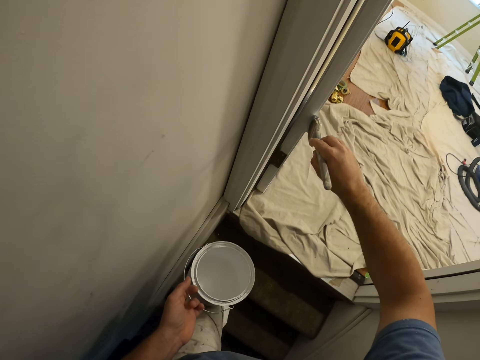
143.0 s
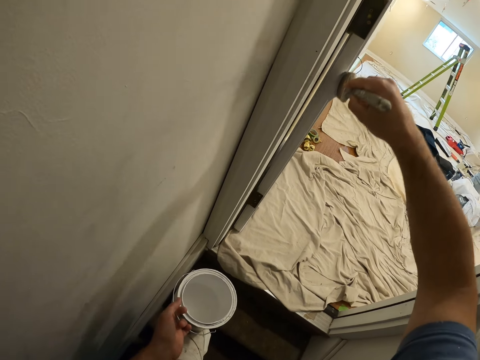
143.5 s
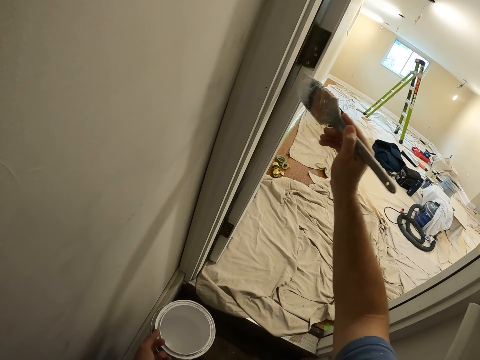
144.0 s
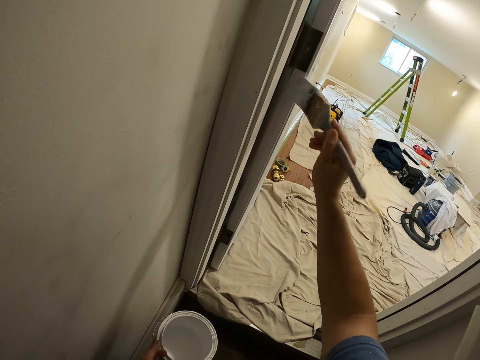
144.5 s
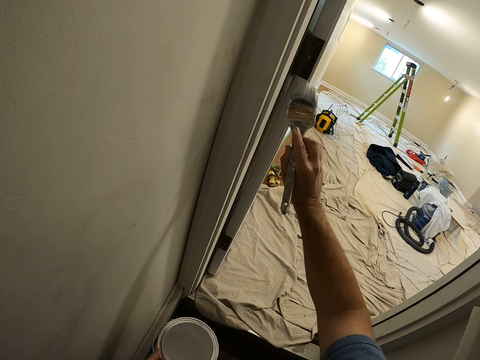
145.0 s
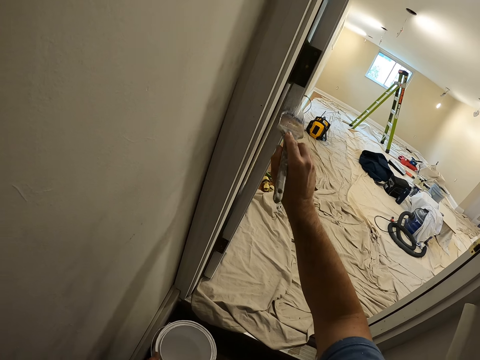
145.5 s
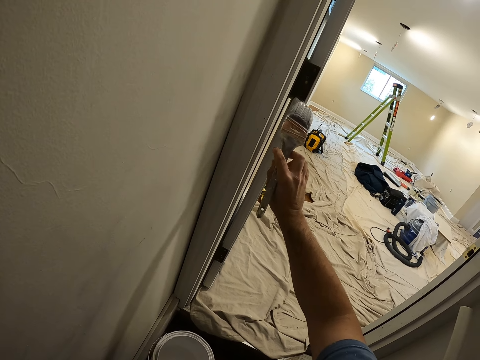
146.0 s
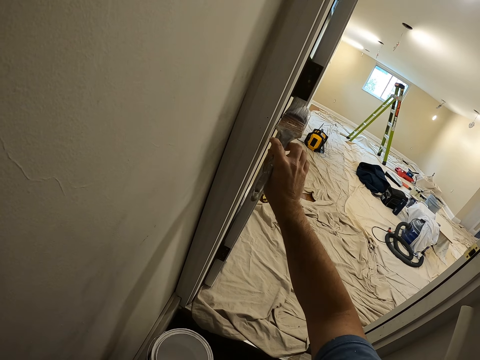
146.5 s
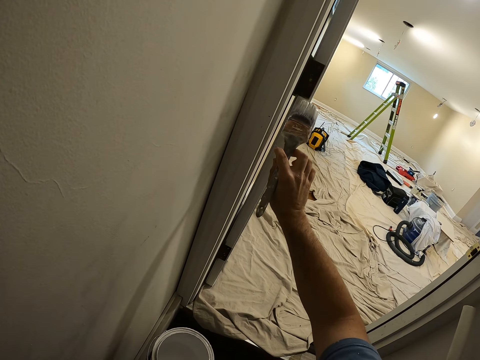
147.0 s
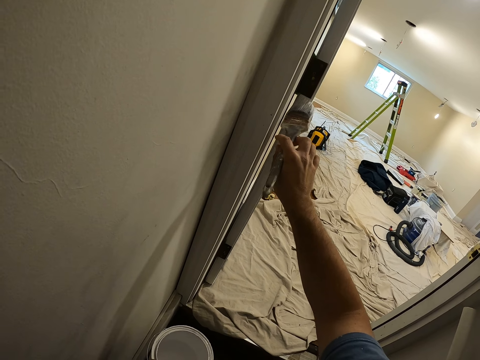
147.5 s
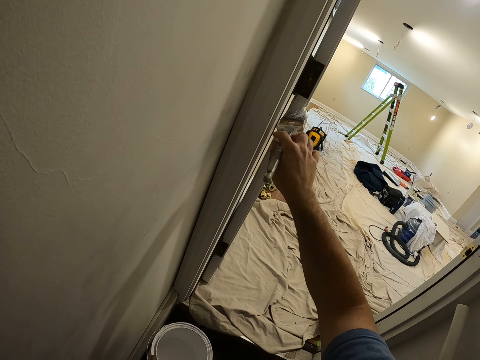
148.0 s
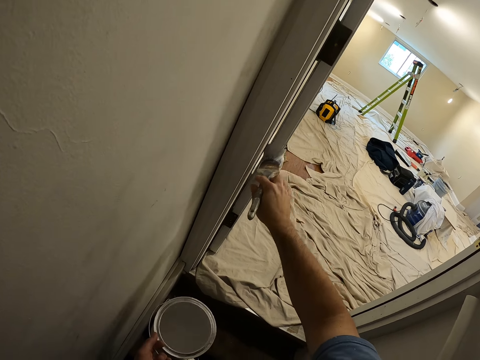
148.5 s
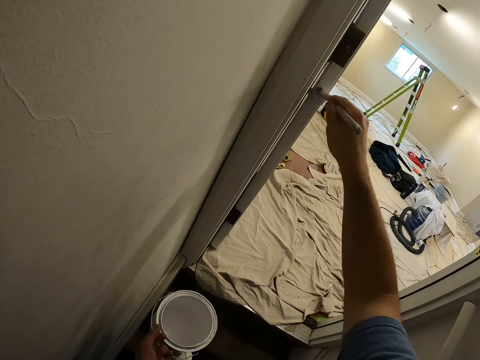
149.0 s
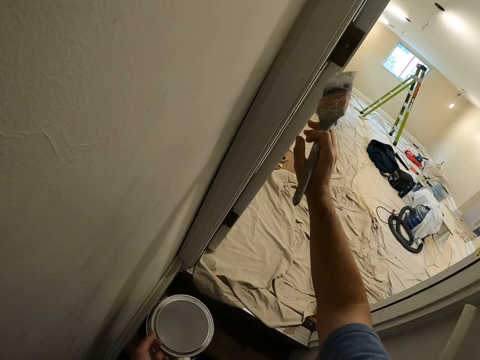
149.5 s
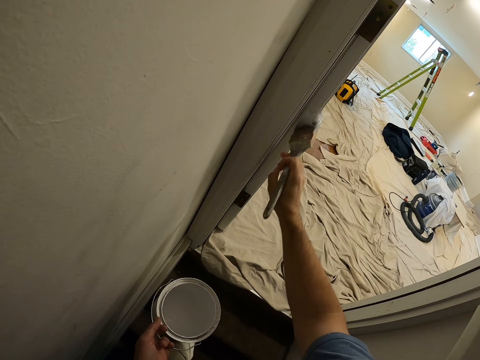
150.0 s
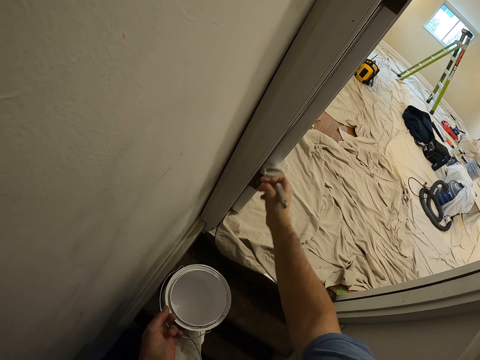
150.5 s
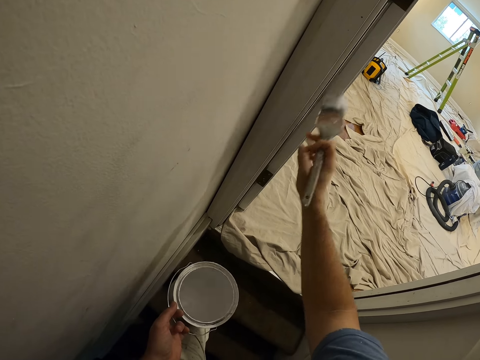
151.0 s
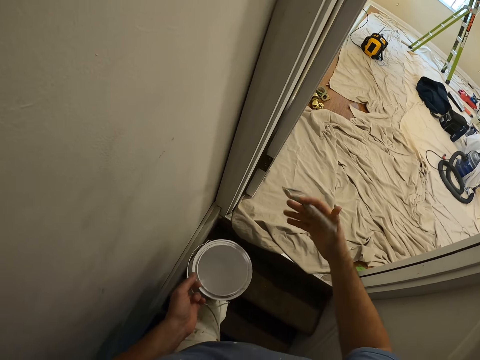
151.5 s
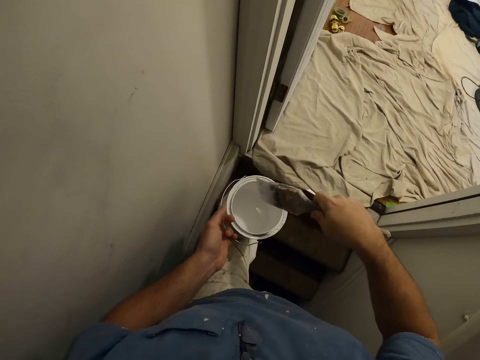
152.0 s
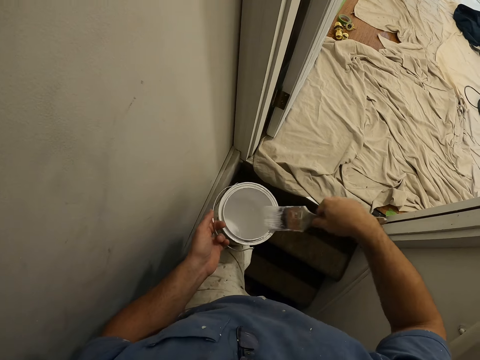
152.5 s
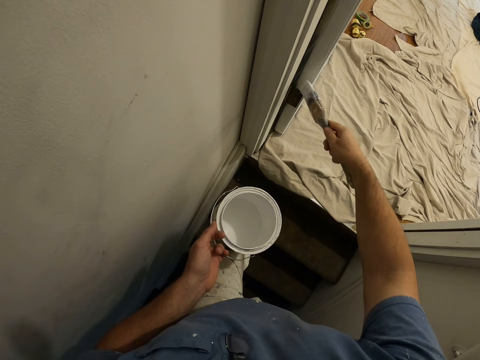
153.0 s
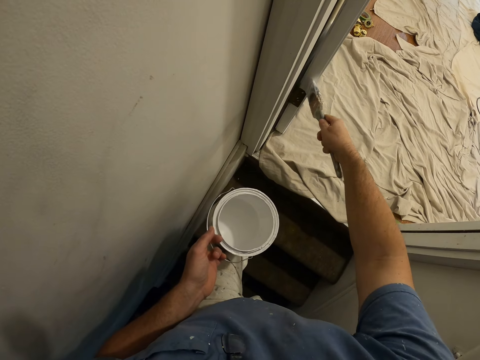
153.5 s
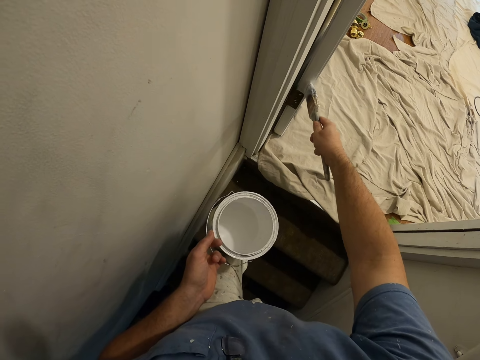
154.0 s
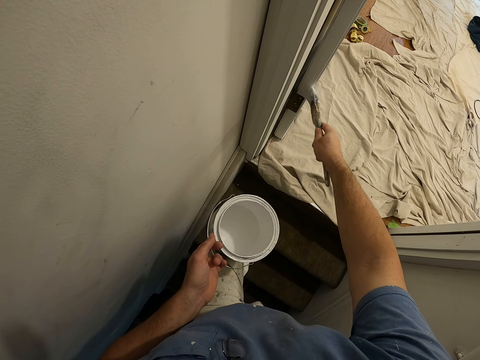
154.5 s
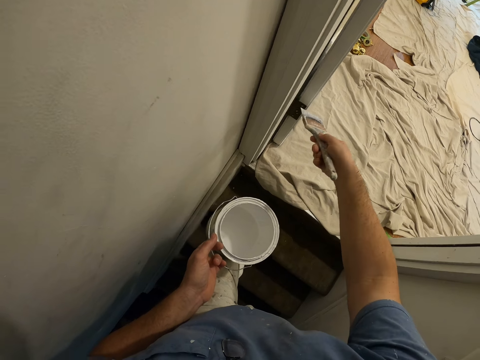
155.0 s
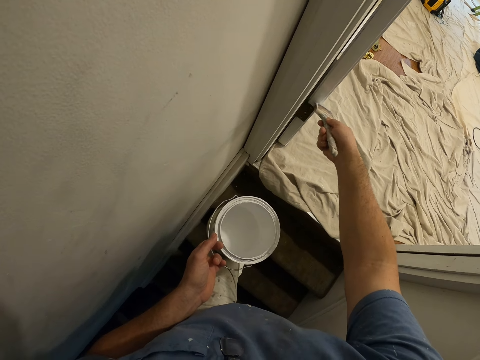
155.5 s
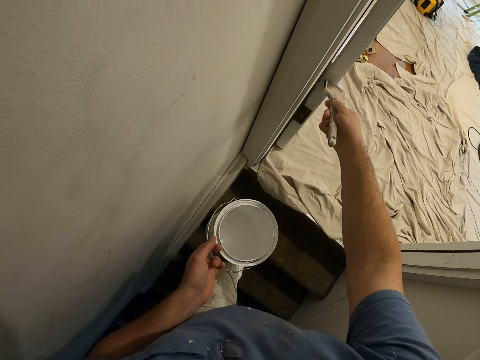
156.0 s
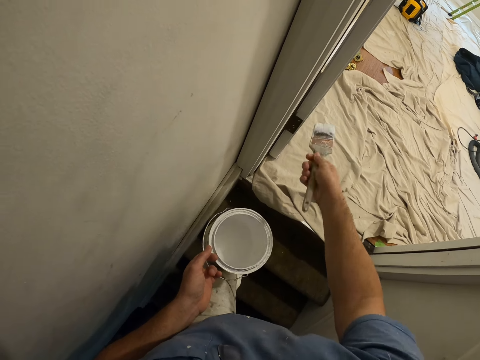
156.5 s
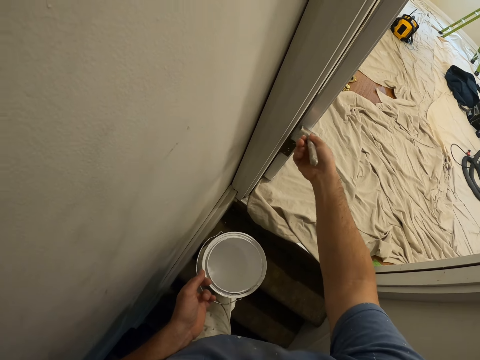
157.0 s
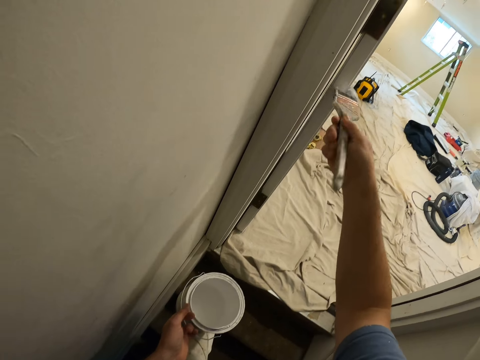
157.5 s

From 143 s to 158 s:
The camera wearer adds paint to the painting brush inside a paint container. They wipe the brush on the can. They paint the door in the room.

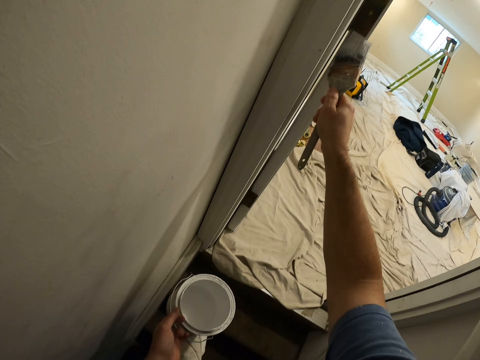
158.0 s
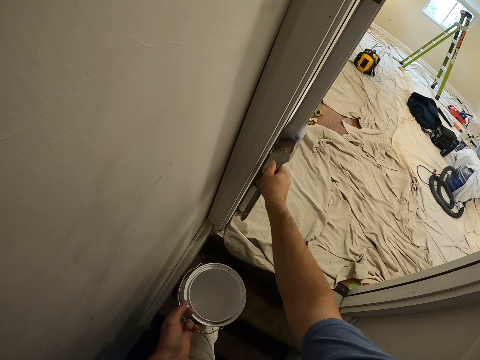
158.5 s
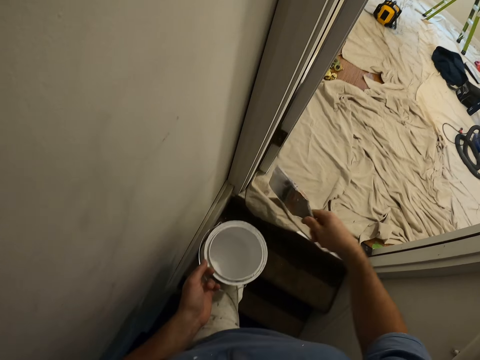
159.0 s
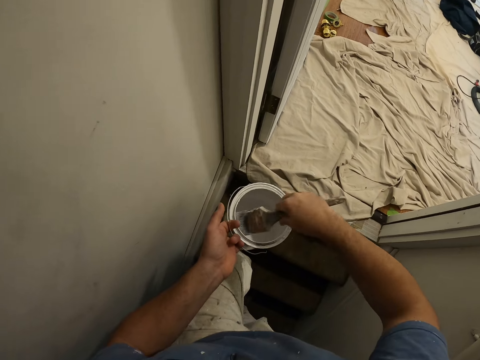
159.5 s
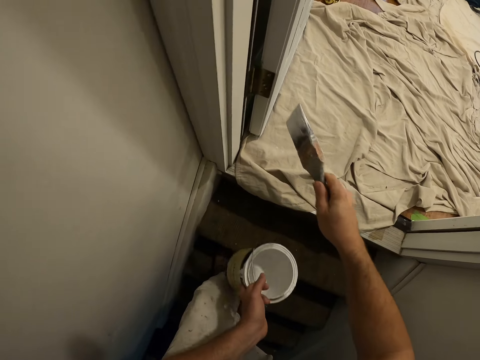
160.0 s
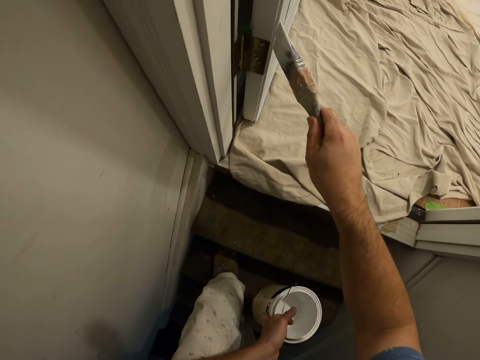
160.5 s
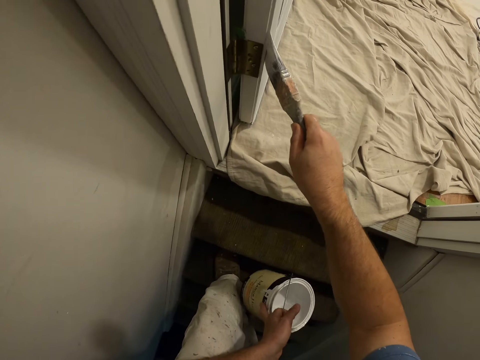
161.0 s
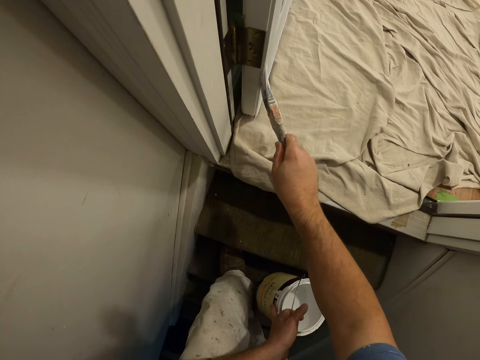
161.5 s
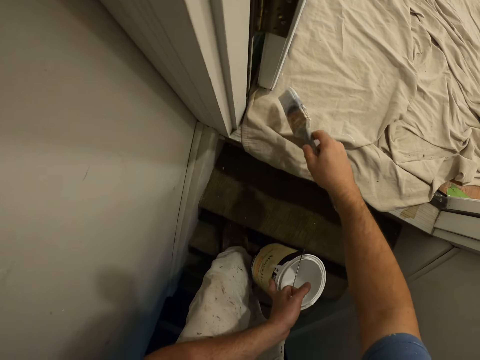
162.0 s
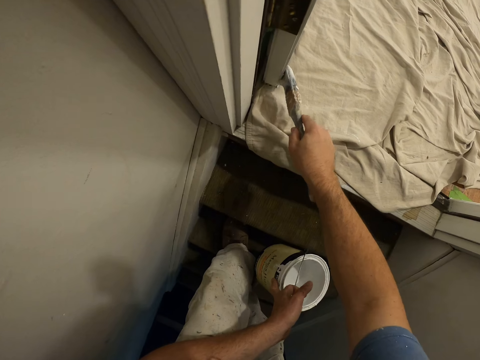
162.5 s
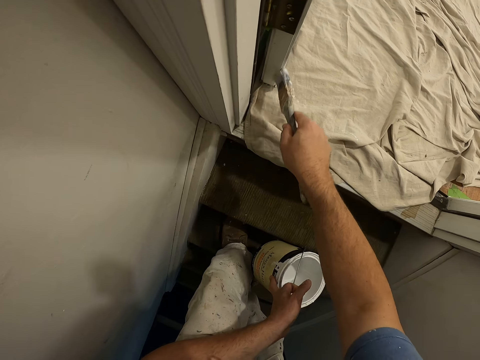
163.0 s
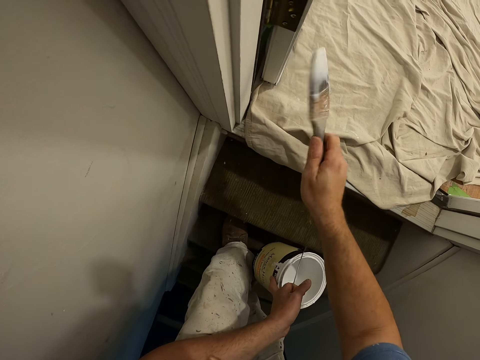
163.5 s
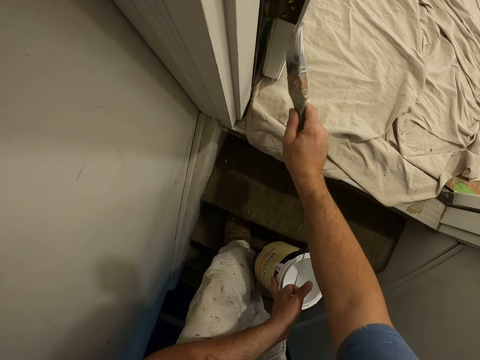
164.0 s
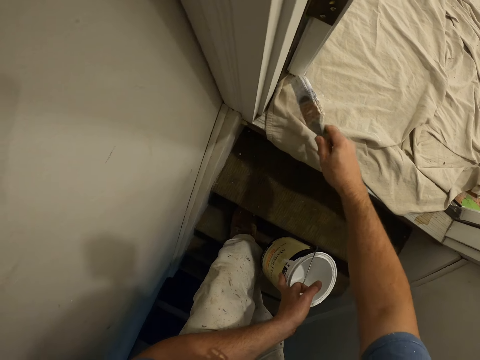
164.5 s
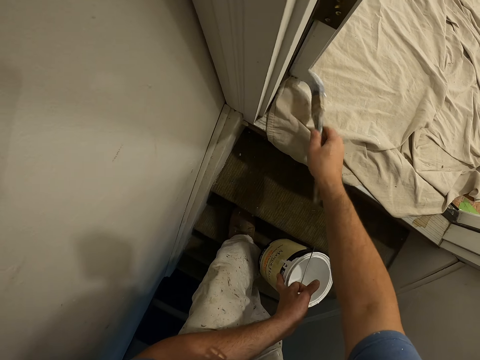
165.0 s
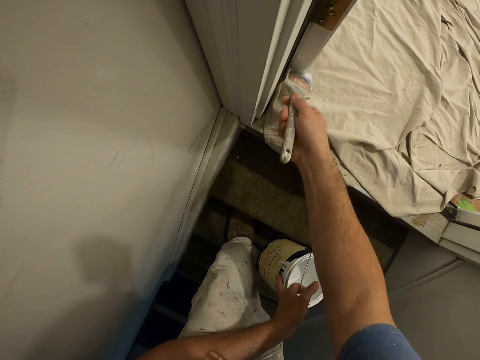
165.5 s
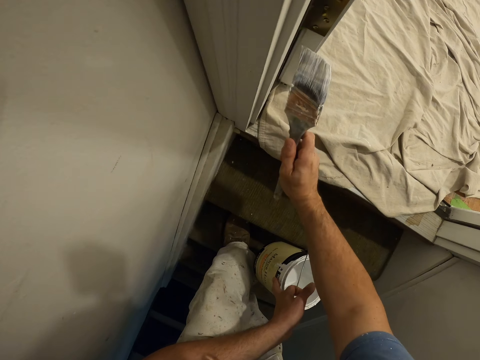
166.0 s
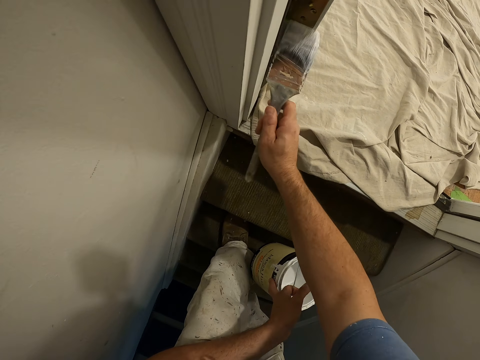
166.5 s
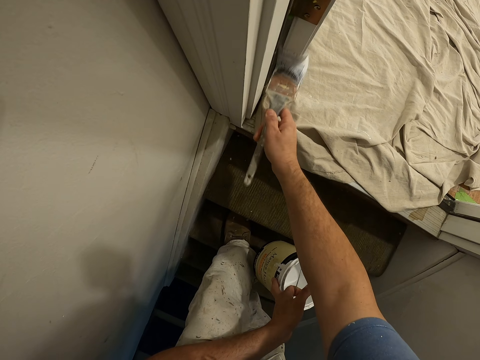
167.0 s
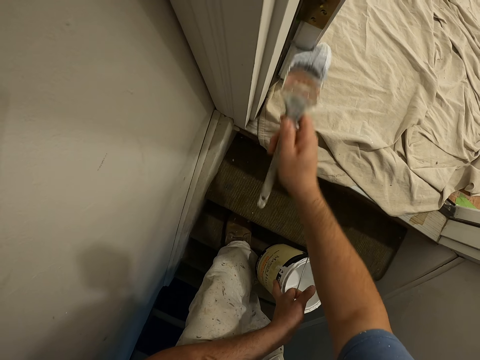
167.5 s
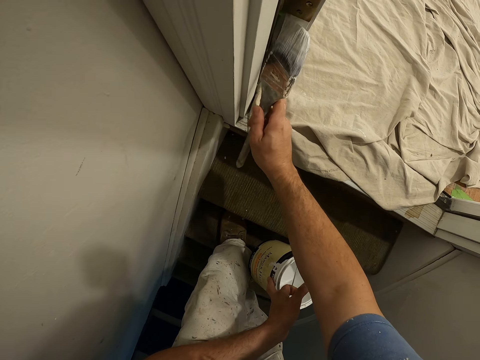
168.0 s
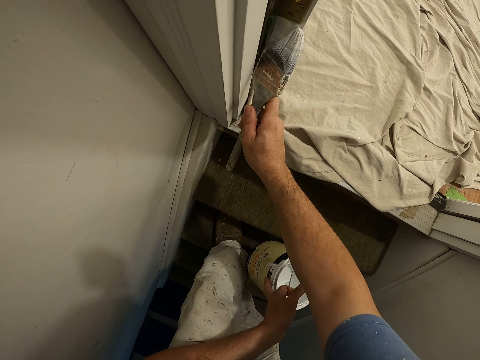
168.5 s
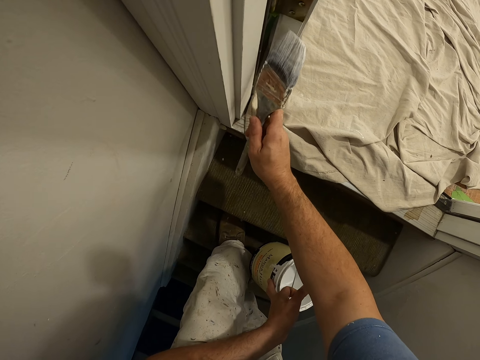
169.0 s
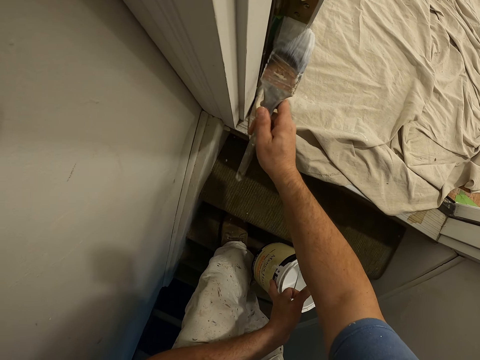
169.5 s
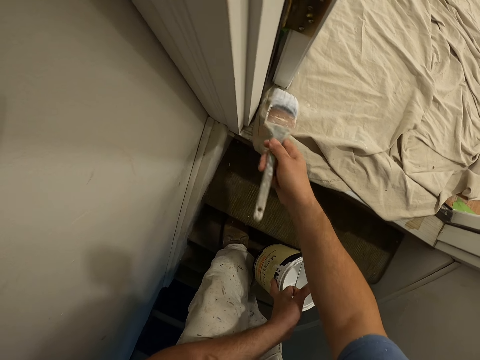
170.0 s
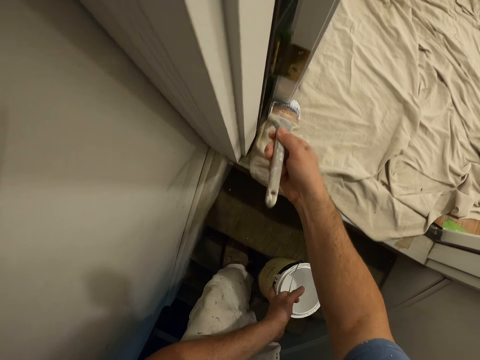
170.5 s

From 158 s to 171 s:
The camera wearer adds paint to the painting brush inside a paint container. They paint the door in the room.
